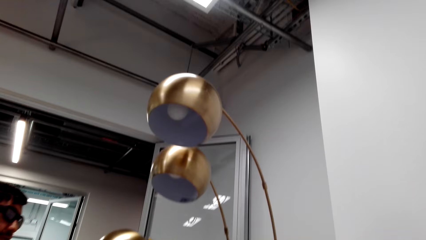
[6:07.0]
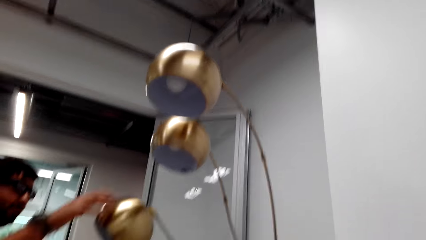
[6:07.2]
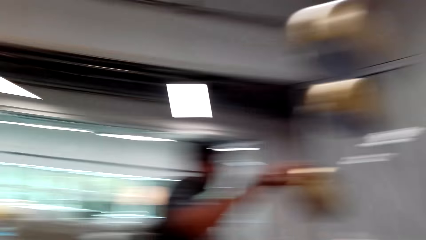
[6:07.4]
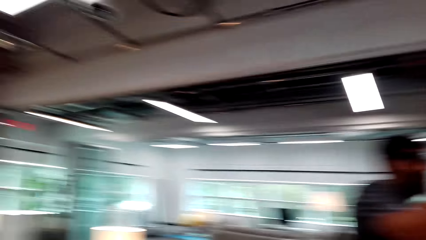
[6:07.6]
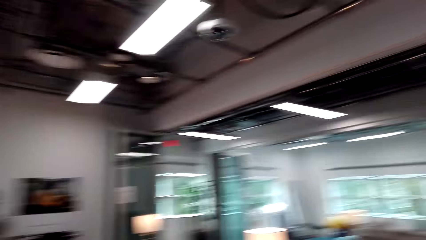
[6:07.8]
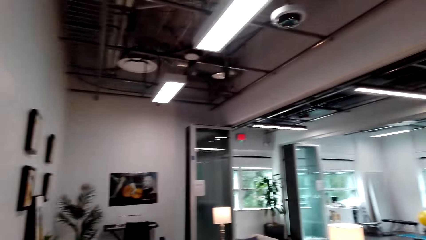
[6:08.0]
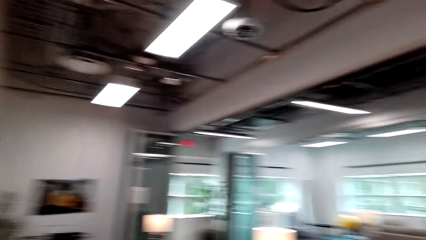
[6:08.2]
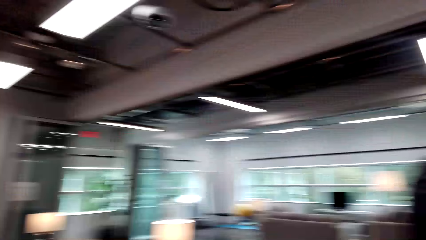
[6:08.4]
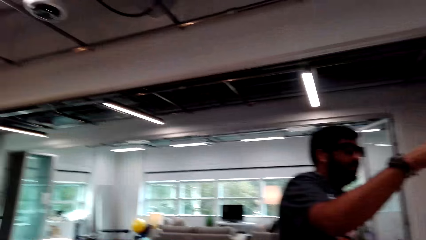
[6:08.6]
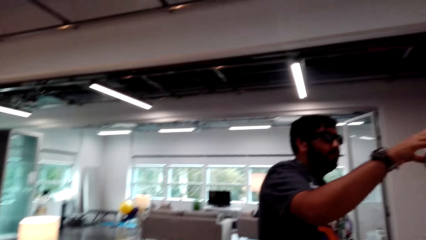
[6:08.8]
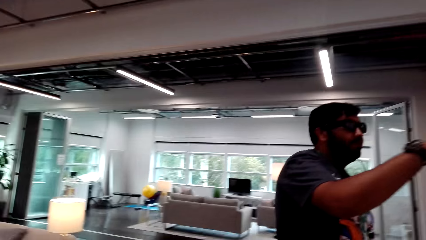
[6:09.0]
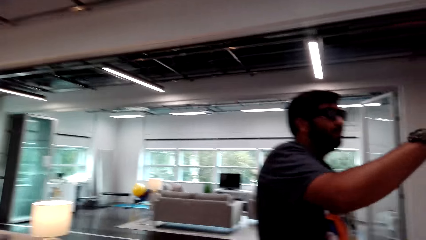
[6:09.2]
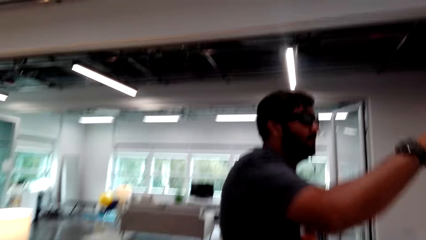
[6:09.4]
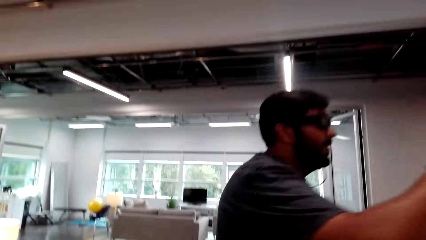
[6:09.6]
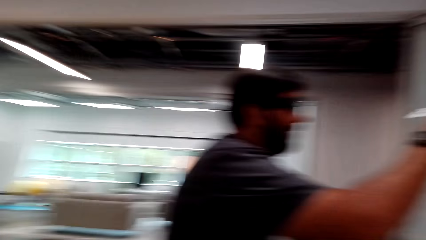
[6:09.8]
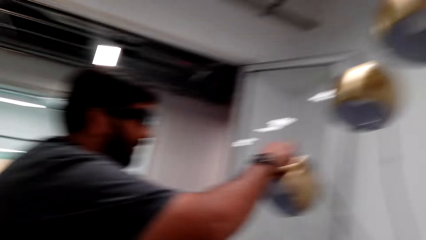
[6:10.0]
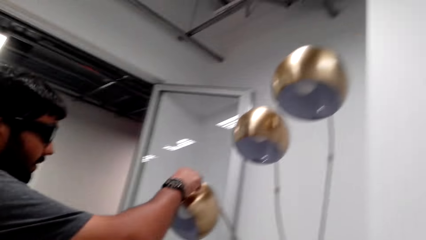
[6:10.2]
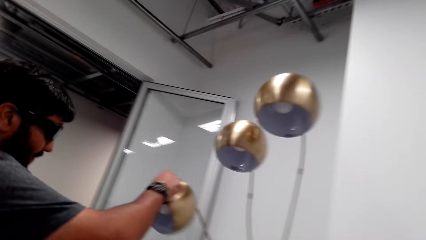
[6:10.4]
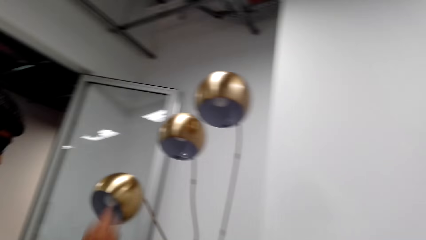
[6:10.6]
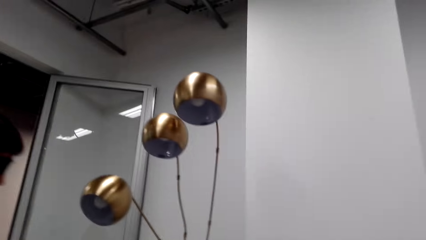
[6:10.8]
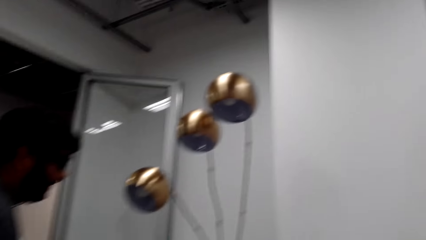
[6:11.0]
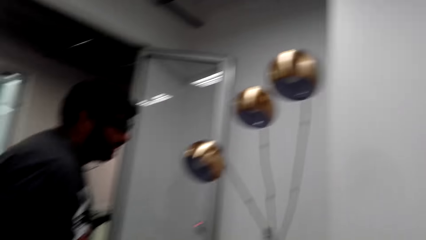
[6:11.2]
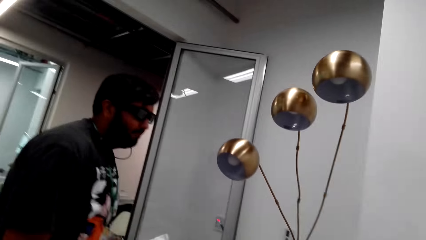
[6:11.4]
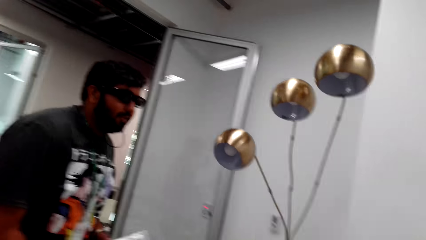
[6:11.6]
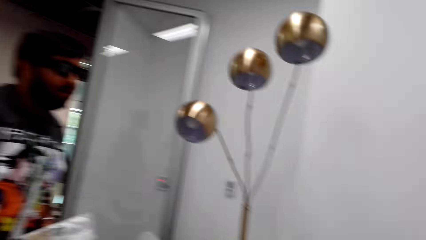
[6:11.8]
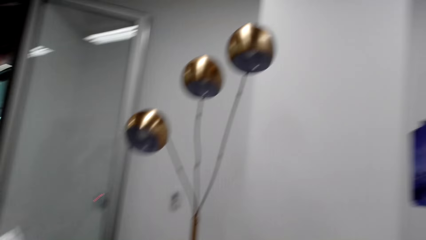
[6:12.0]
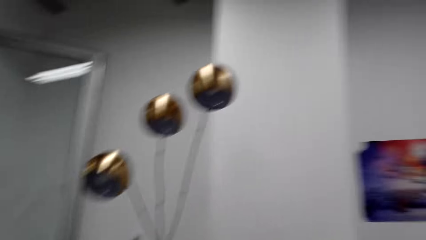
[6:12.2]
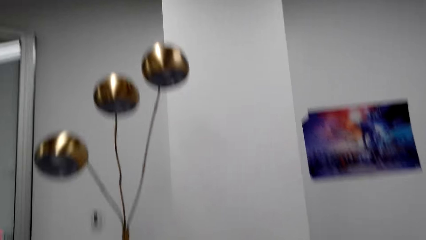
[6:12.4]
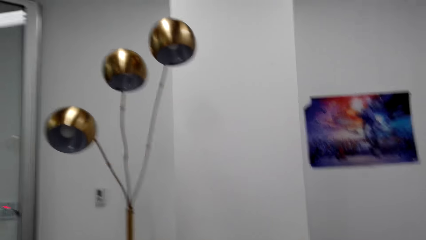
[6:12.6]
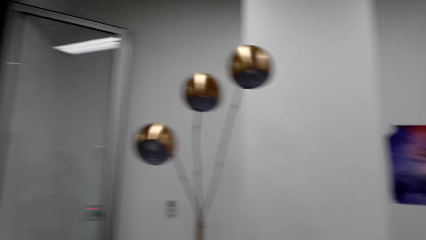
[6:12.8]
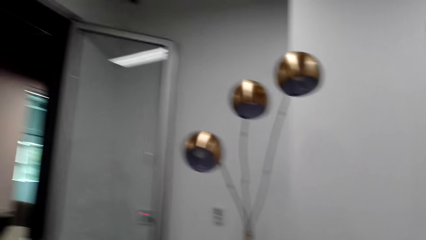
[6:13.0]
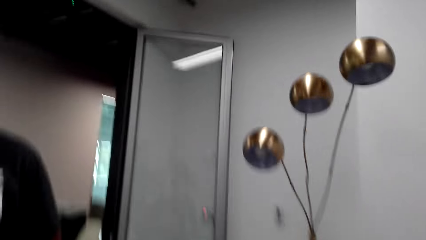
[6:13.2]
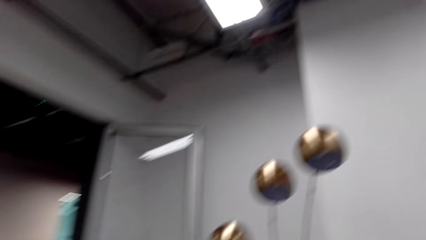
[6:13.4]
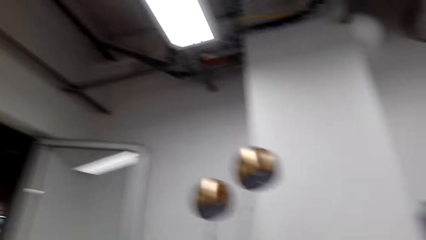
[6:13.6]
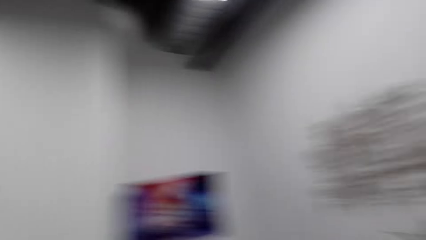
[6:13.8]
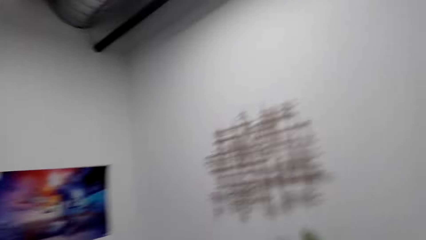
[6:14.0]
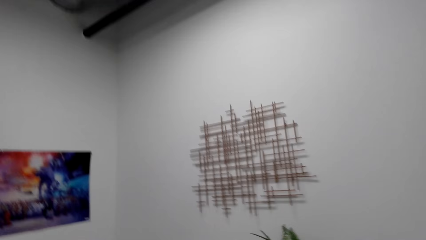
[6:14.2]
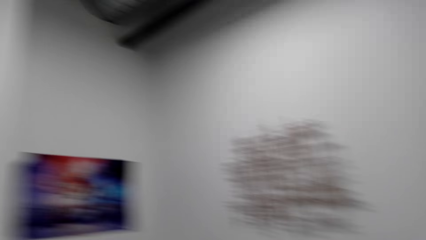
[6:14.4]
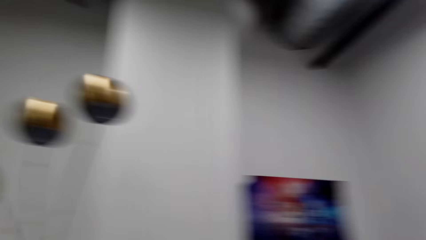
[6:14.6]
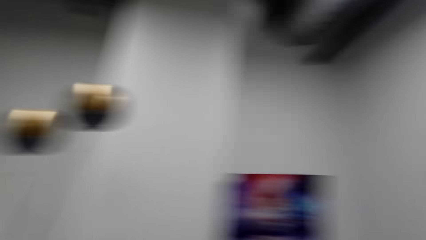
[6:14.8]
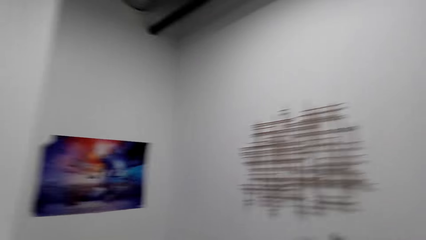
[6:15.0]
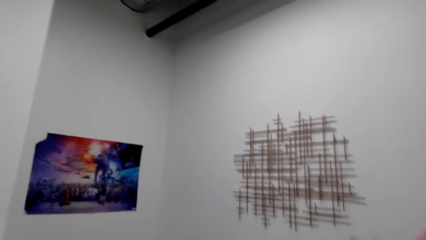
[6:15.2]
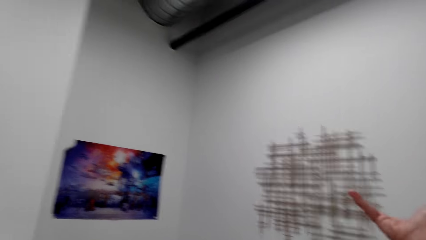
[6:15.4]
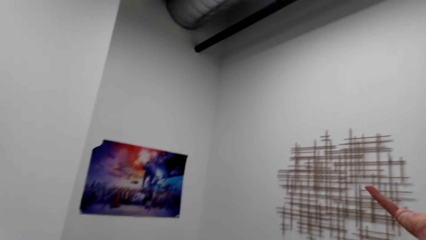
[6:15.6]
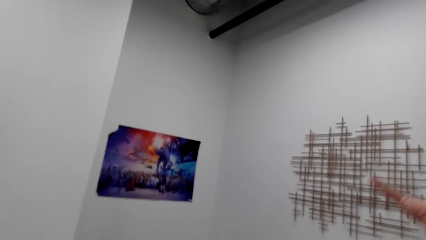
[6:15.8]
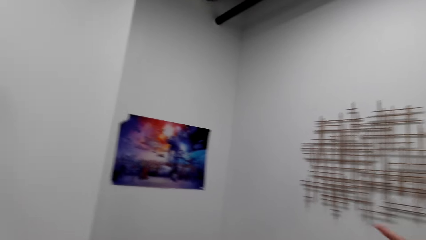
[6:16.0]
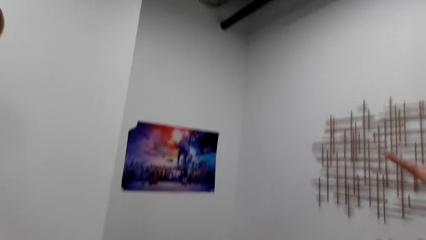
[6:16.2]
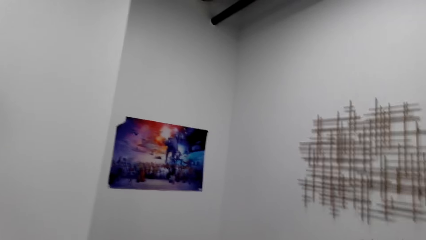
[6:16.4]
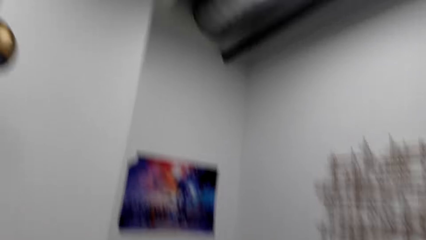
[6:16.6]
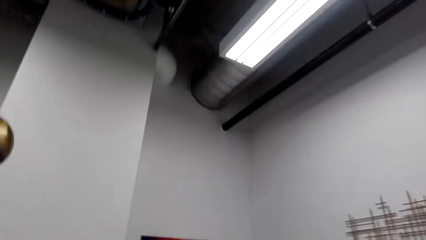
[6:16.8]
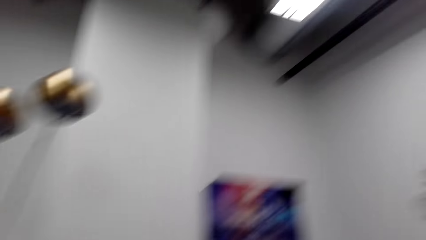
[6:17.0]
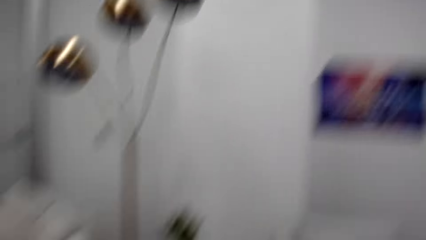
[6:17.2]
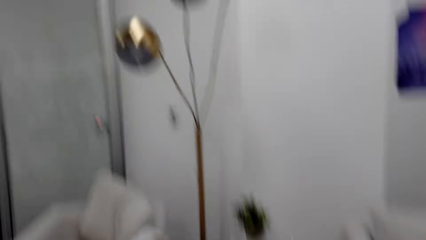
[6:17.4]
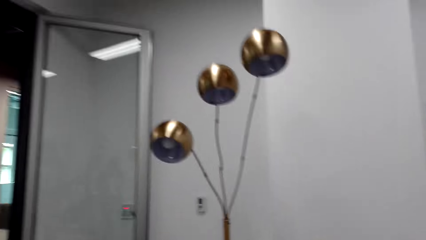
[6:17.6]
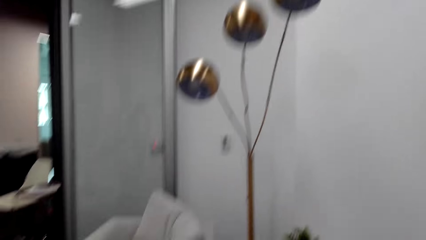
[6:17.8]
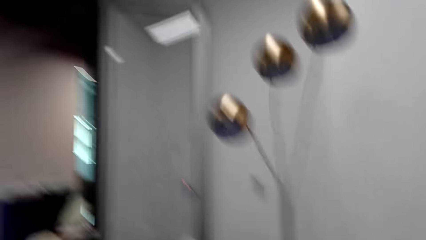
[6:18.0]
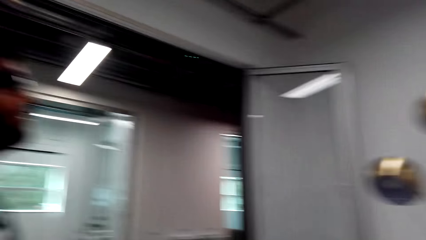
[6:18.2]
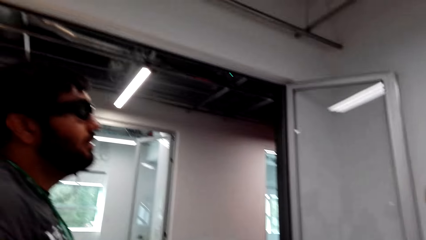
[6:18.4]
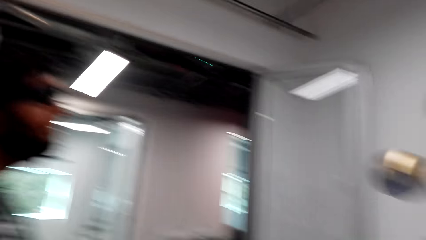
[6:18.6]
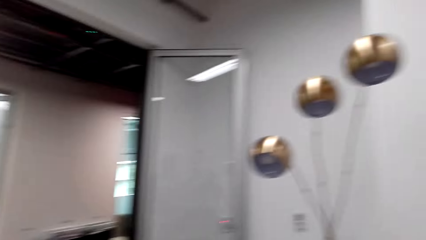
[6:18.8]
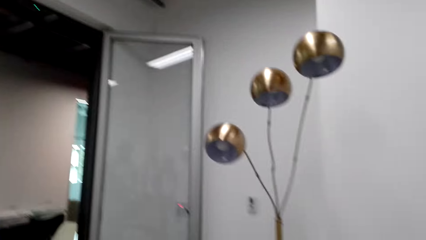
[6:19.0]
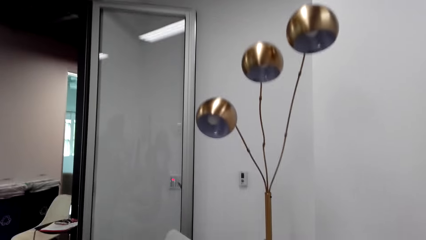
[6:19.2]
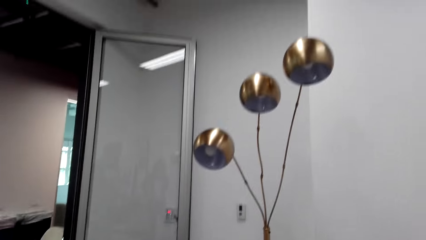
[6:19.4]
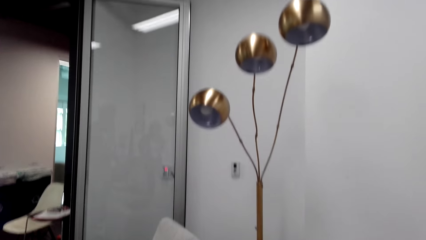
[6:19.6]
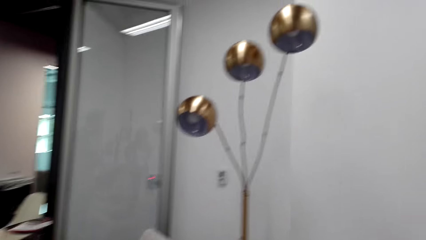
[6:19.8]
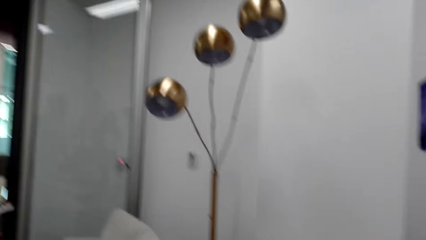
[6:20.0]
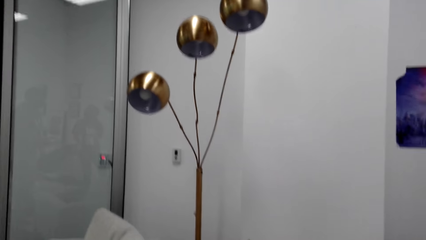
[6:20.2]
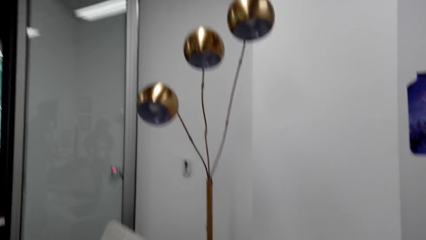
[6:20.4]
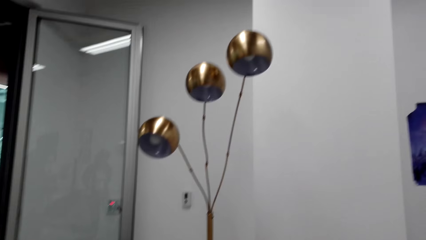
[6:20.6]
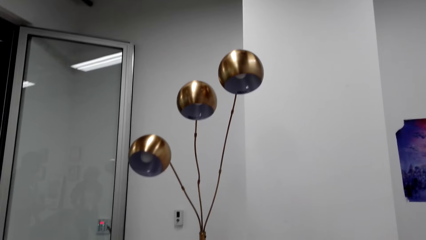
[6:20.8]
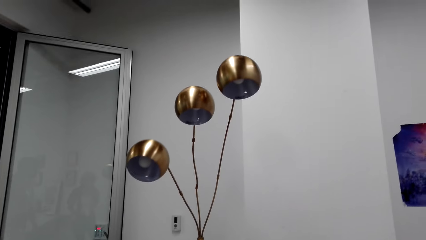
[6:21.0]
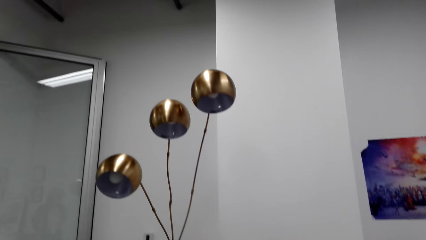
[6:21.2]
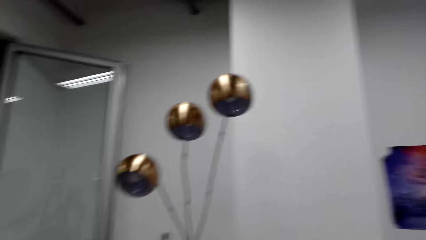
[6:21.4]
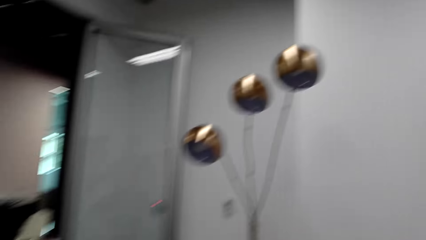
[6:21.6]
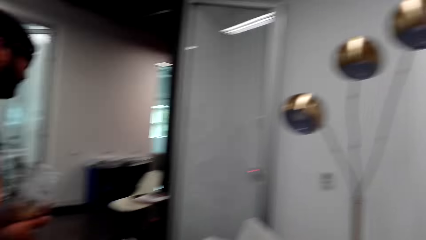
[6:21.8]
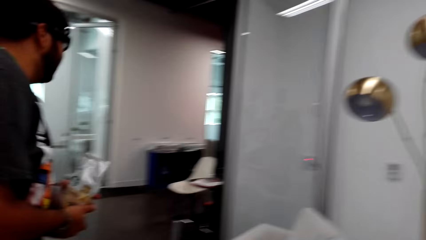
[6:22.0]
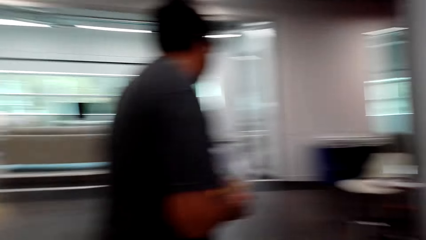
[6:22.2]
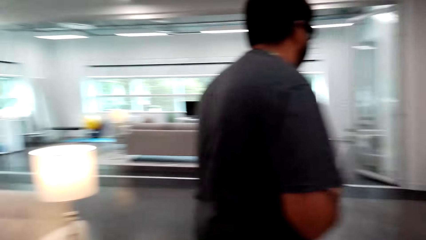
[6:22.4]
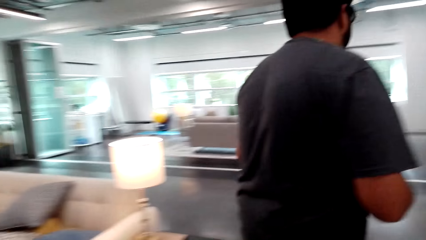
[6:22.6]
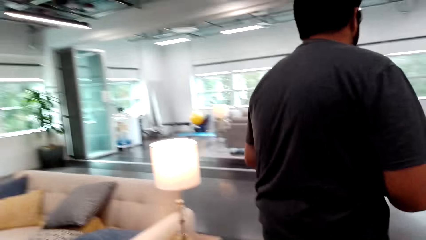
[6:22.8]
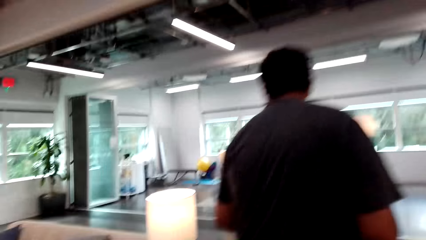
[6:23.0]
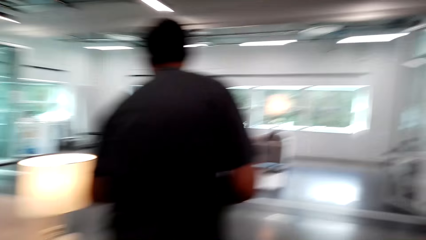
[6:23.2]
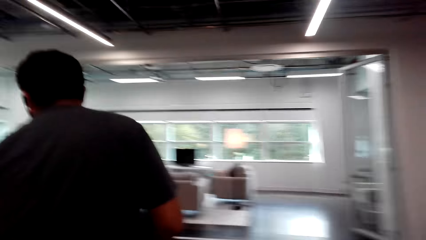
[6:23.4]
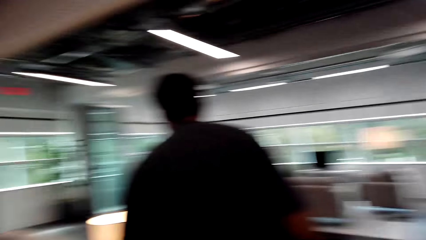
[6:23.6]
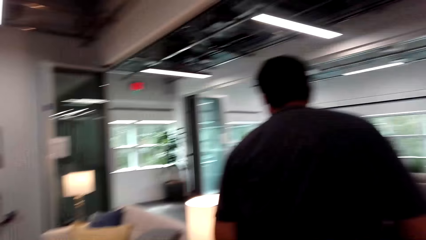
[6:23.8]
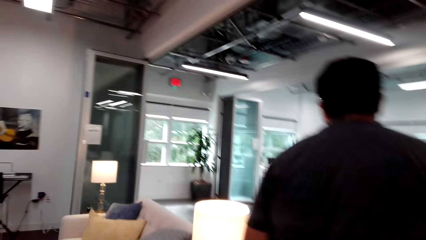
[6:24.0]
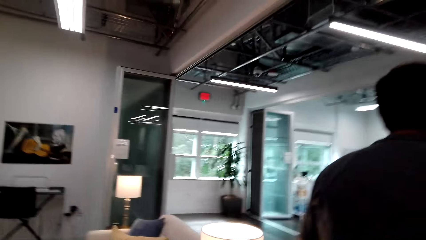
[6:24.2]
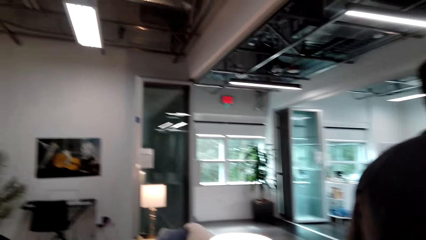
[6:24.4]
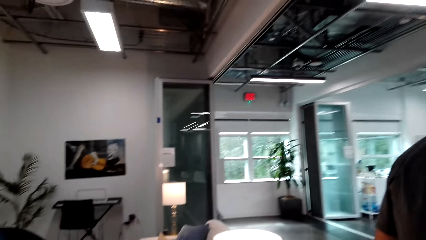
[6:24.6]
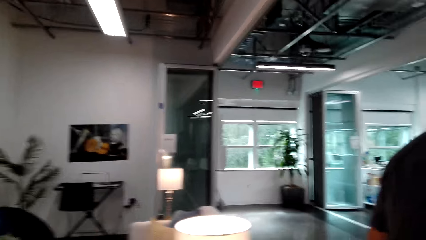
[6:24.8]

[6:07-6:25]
The camera wearer looks around the room. A person touches the lighting. The camera wearer touches the lamp. They look around. They point at the art. They look around. They walk in the house. The person walks around.
